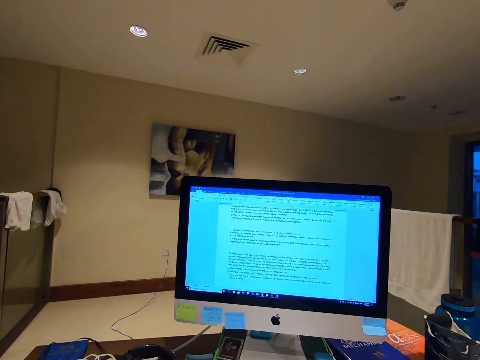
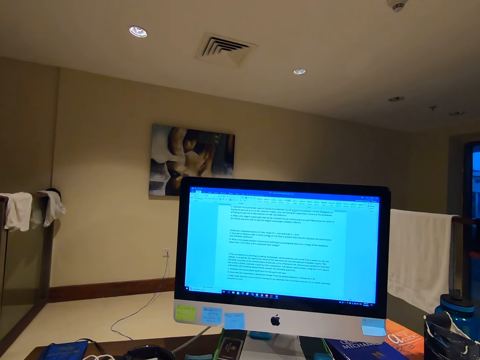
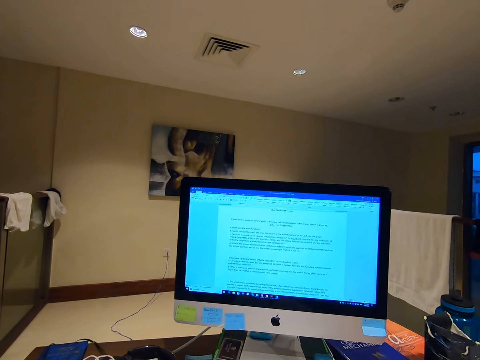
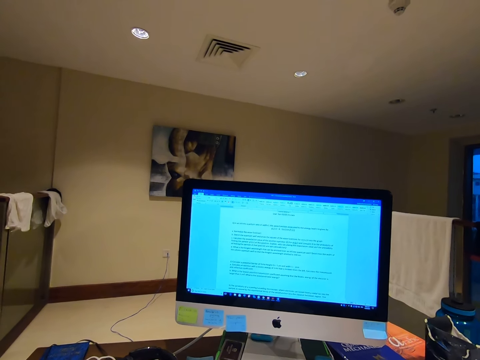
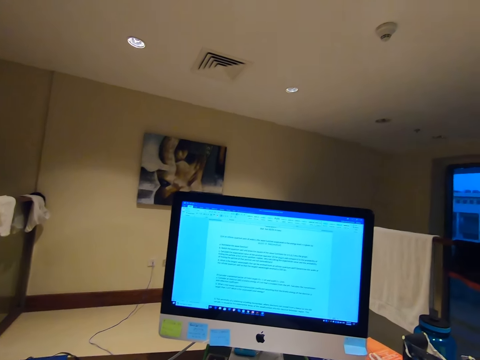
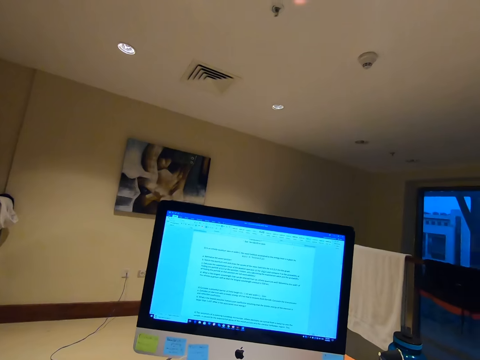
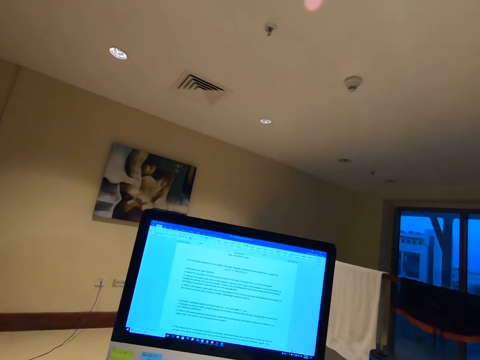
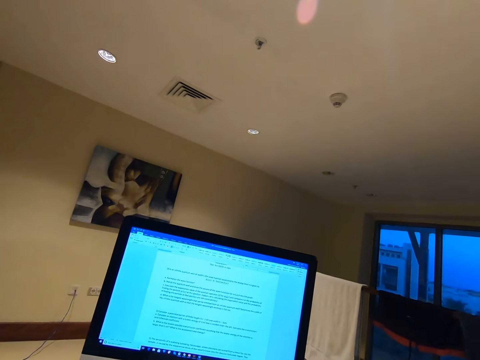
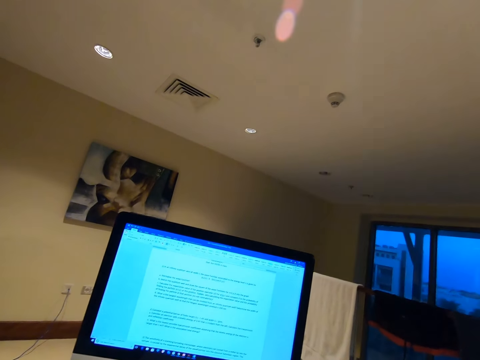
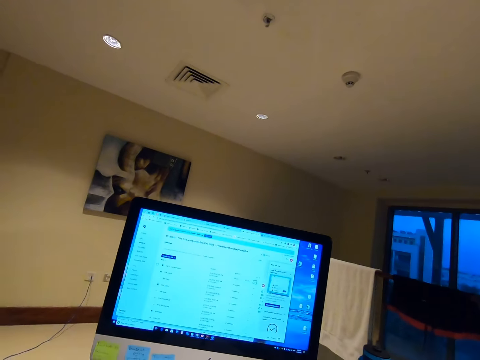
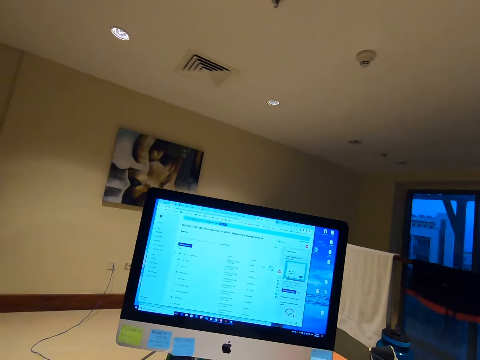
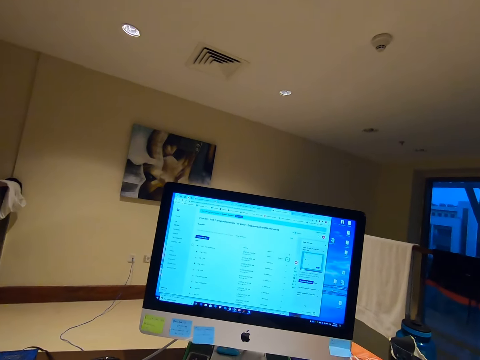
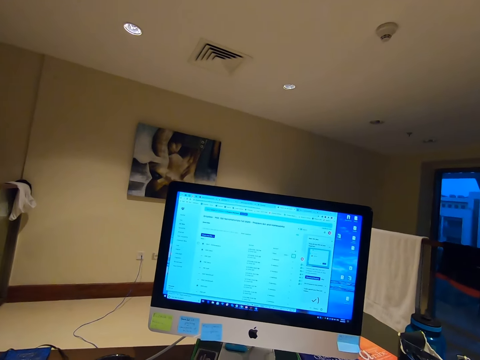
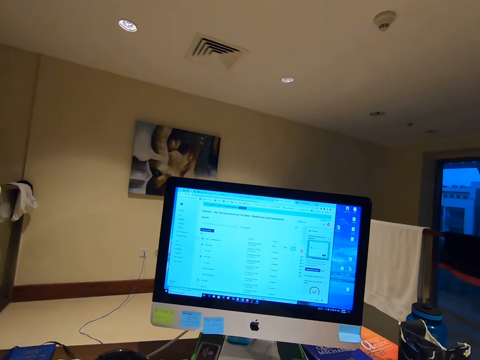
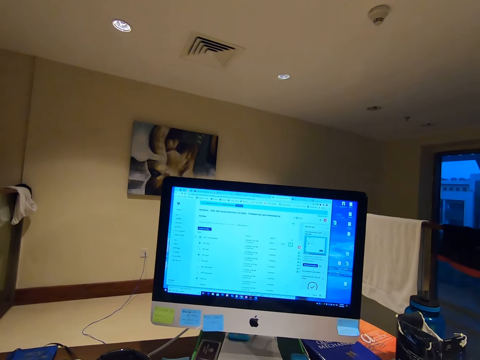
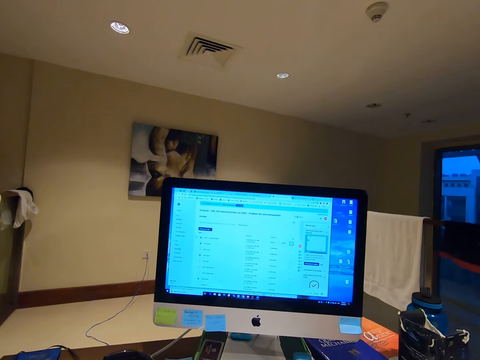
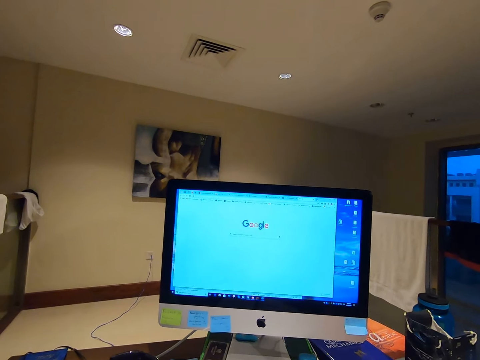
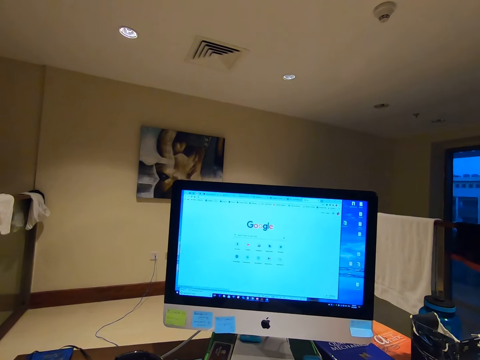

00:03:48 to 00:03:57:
The camera wearer looks around the house. They operate the desktop.

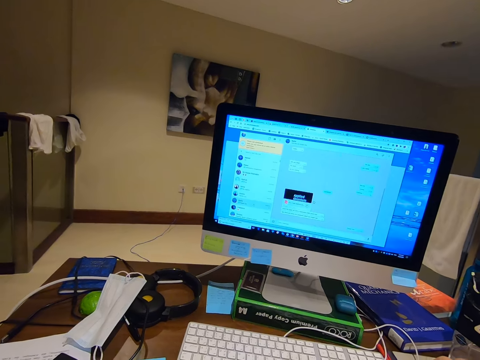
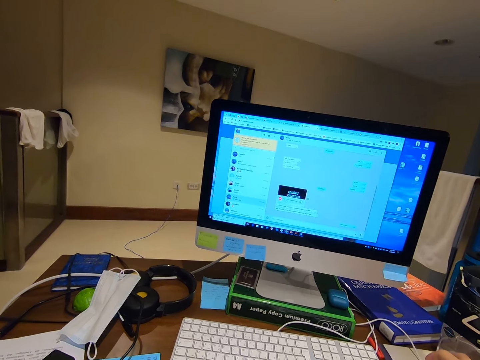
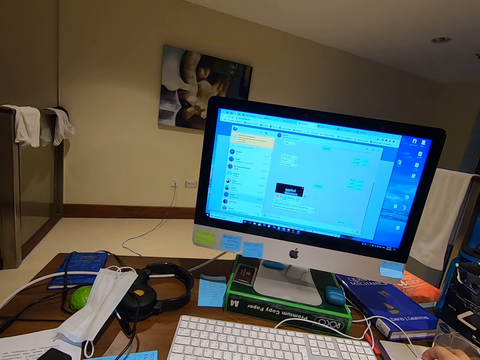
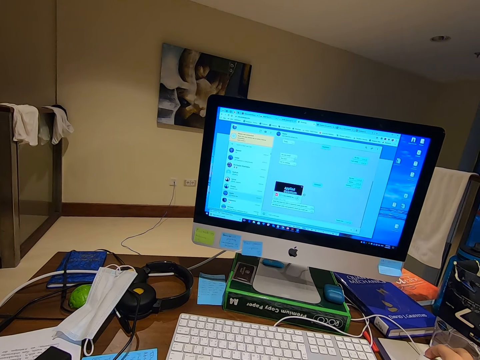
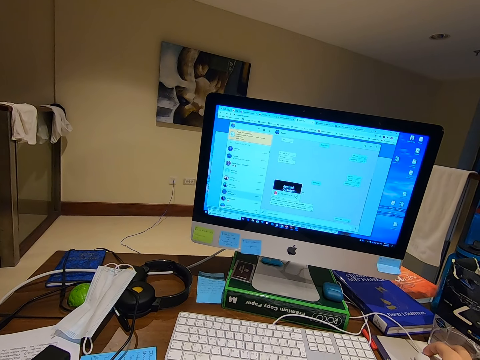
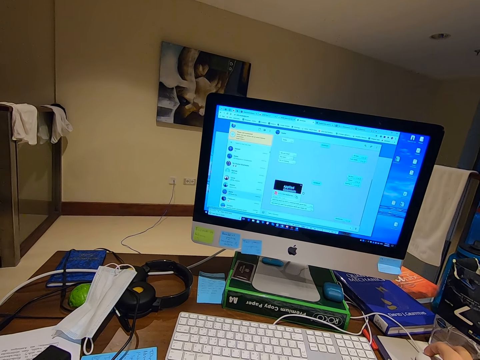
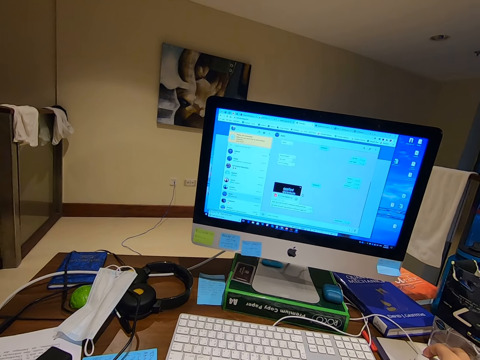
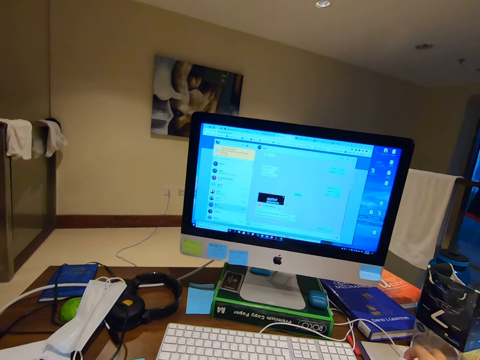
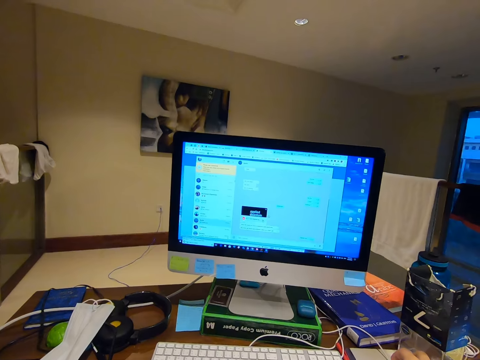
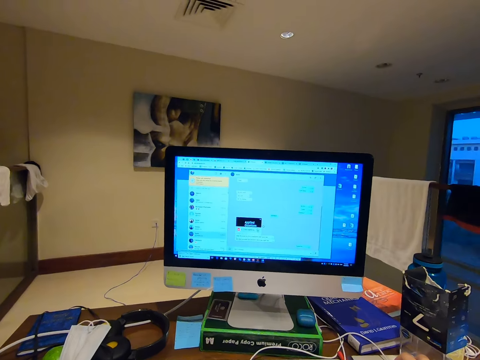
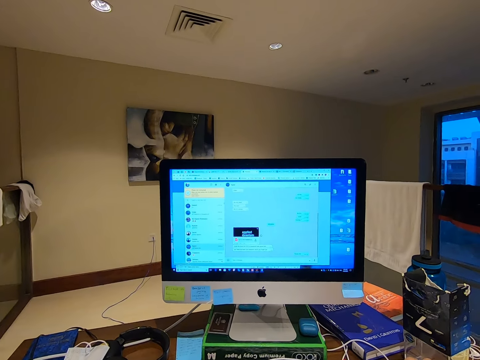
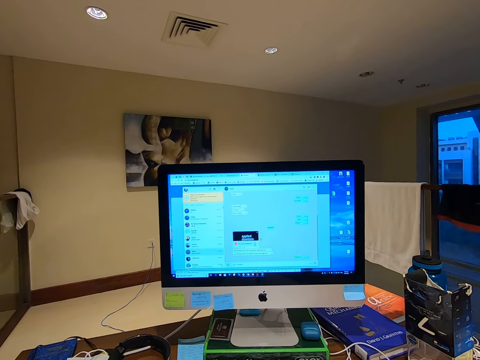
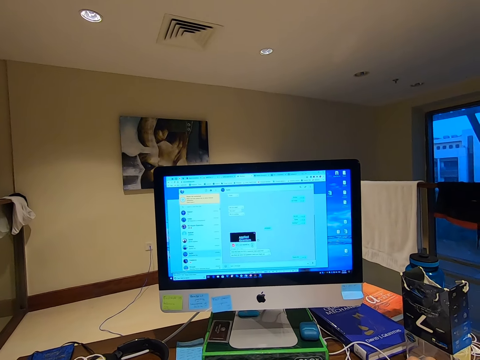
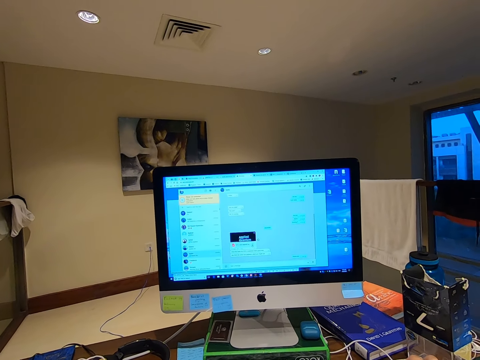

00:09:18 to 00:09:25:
The camera wearer moves the mouse.

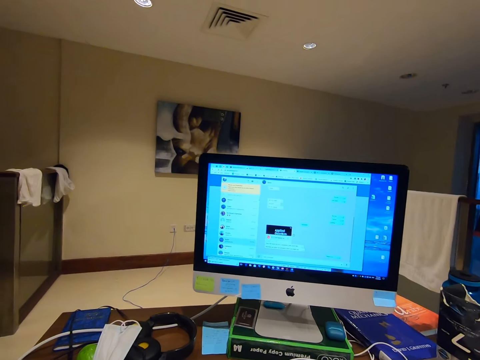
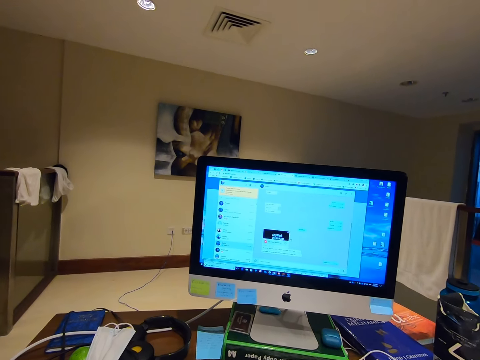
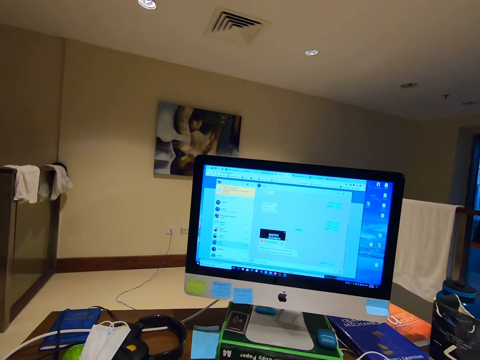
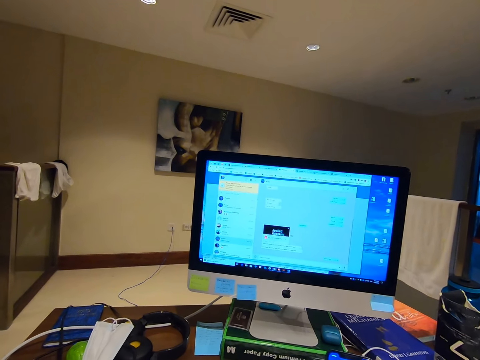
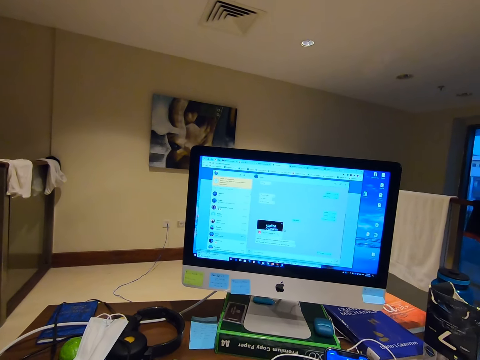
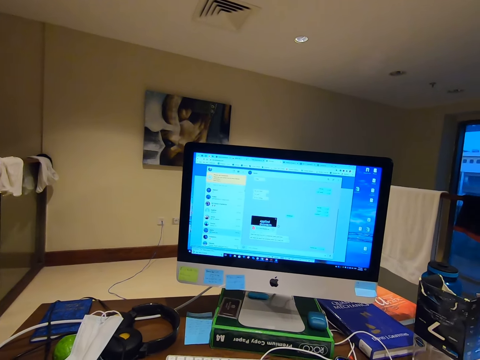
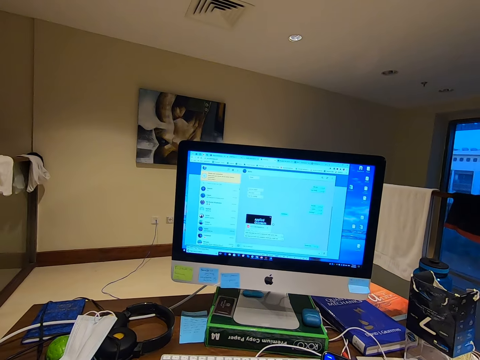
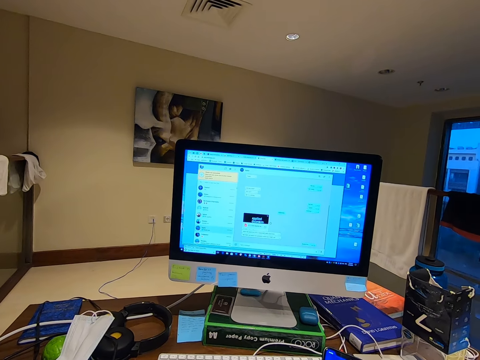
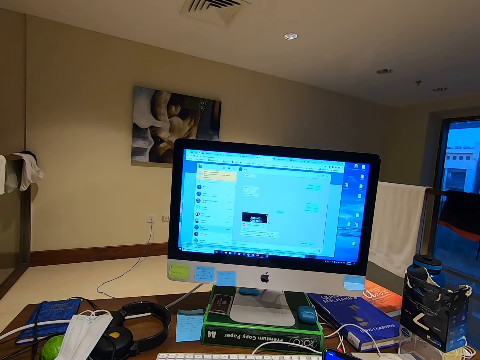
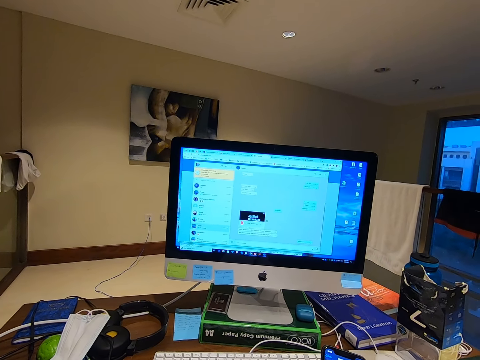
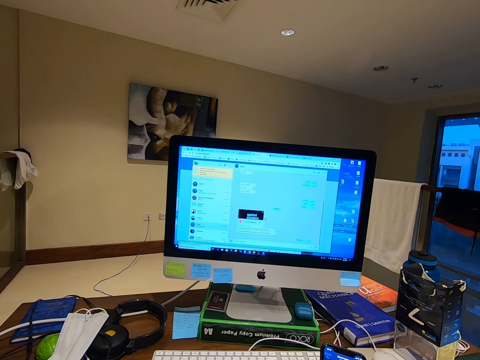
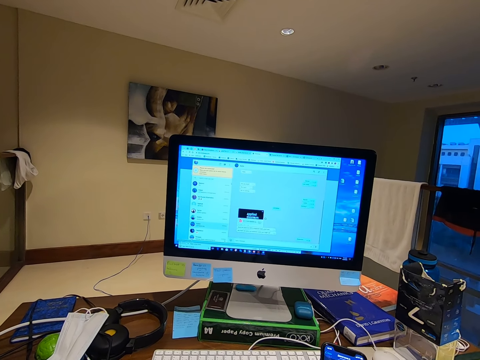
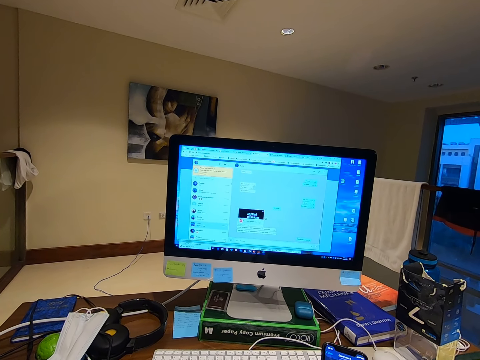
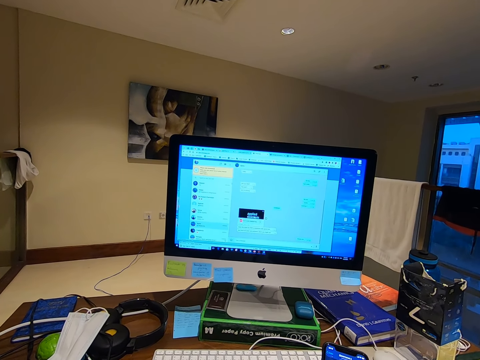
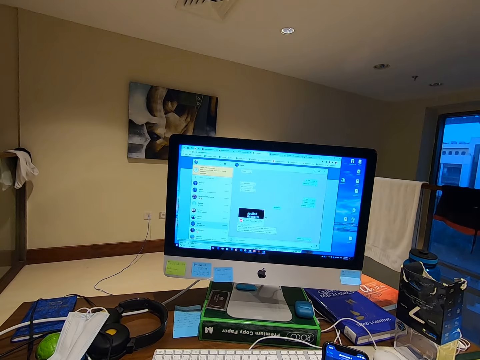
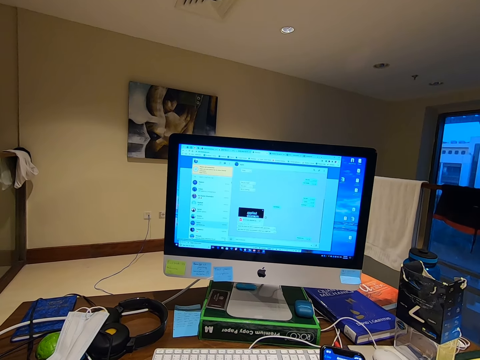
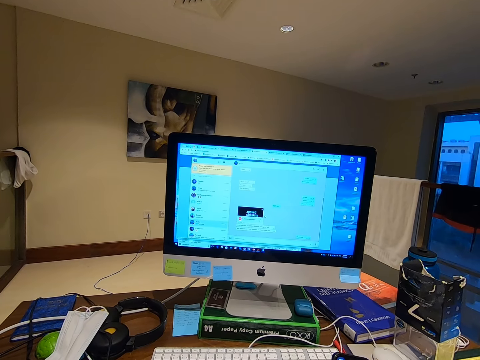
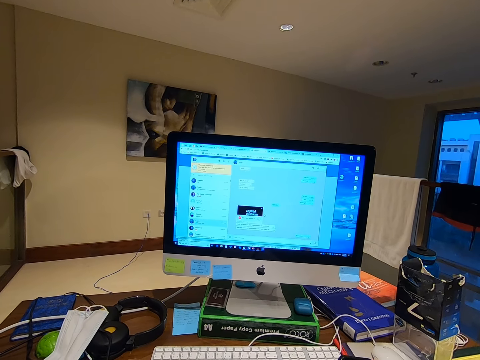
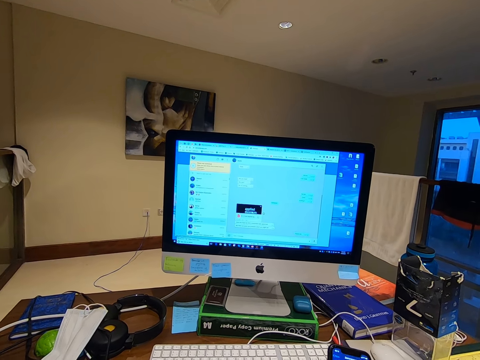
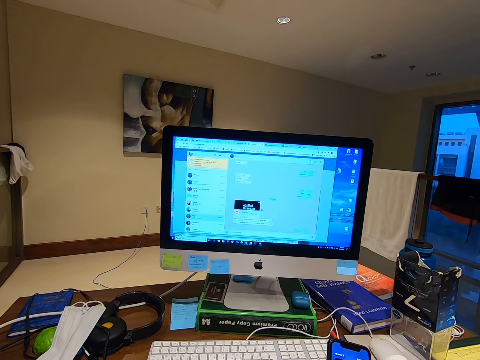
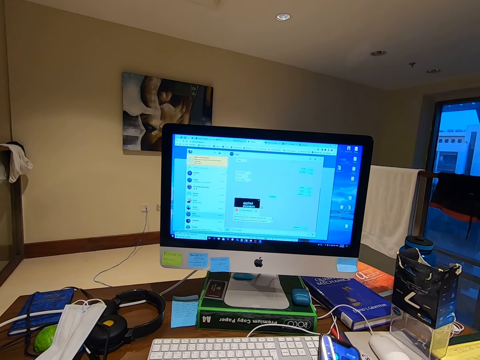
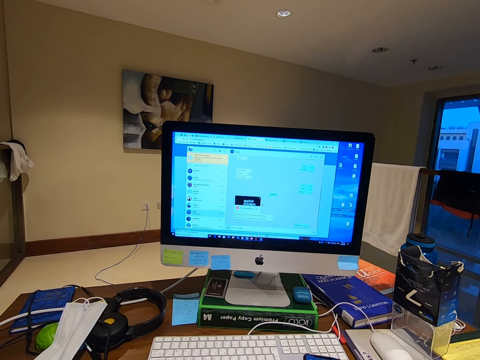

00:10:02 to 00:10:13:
The camera wearer dials a phone. They operate the phone.
